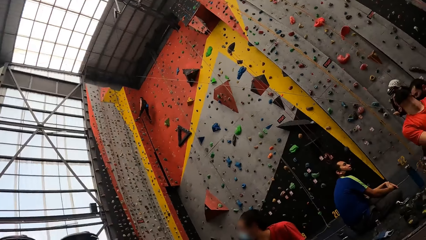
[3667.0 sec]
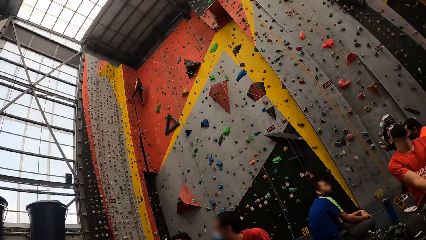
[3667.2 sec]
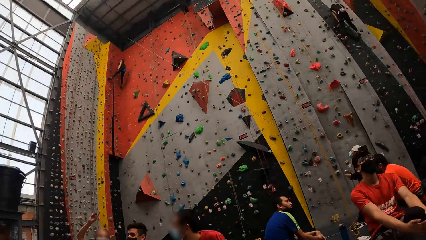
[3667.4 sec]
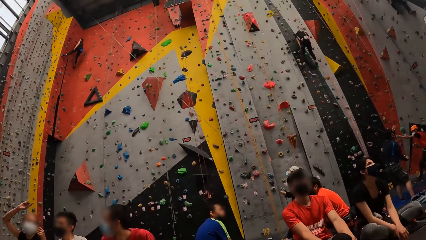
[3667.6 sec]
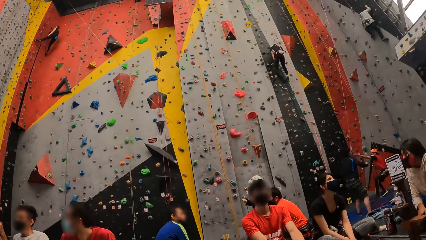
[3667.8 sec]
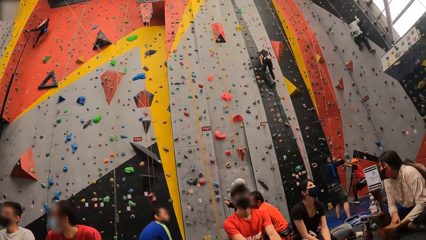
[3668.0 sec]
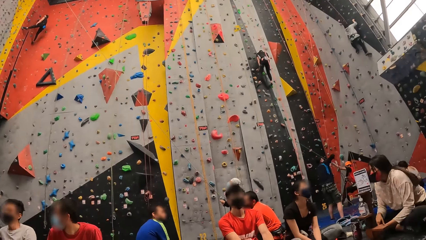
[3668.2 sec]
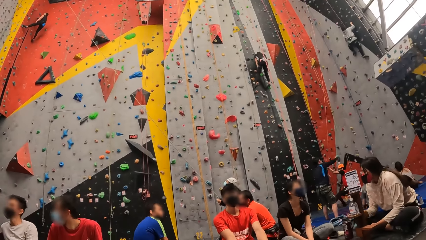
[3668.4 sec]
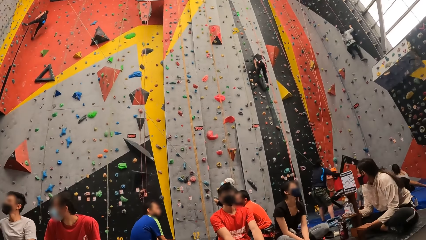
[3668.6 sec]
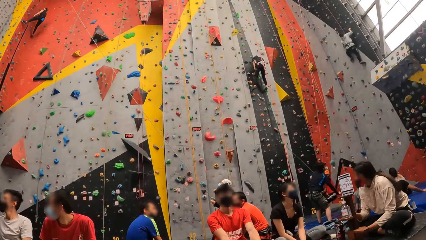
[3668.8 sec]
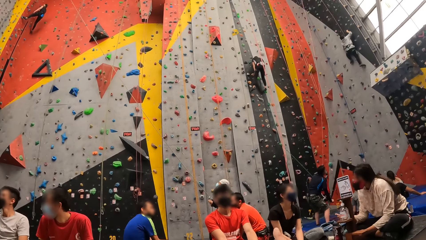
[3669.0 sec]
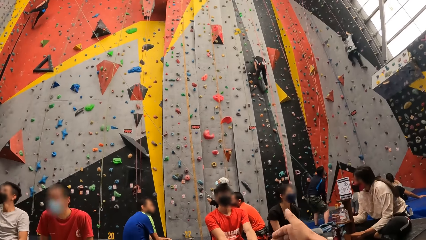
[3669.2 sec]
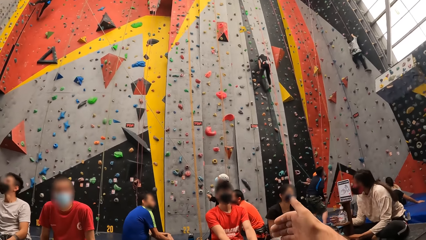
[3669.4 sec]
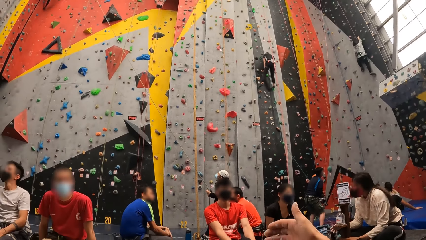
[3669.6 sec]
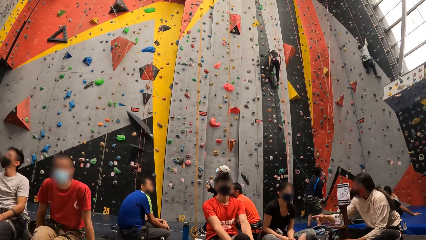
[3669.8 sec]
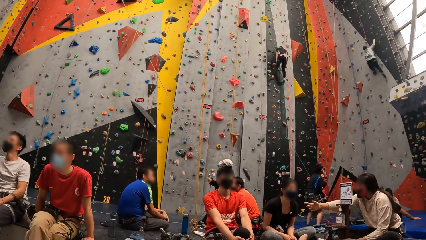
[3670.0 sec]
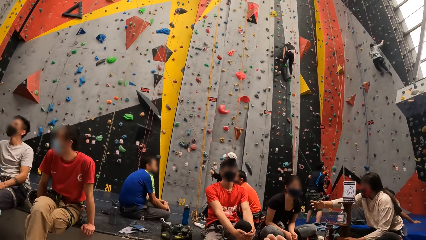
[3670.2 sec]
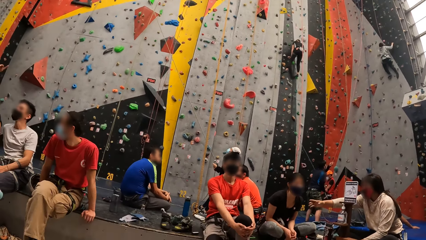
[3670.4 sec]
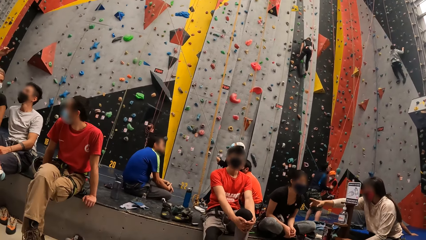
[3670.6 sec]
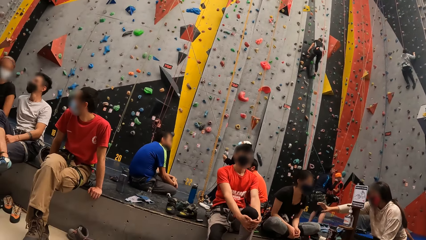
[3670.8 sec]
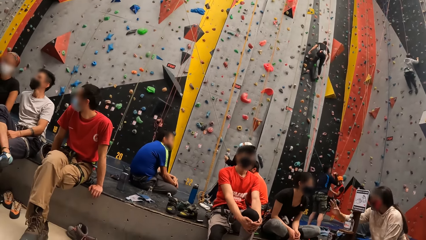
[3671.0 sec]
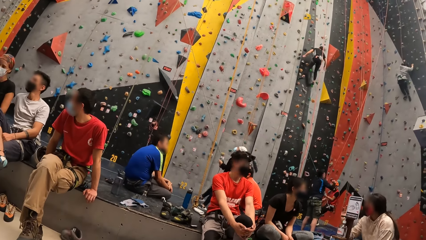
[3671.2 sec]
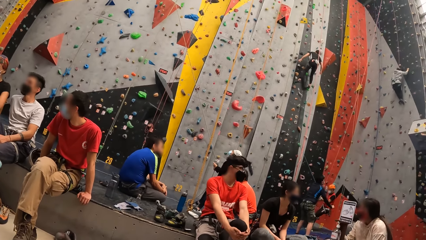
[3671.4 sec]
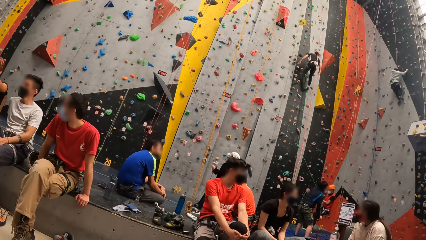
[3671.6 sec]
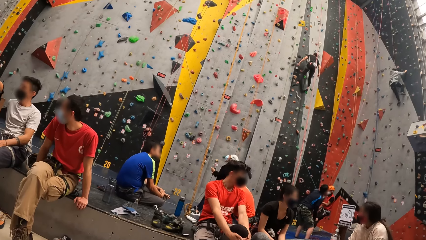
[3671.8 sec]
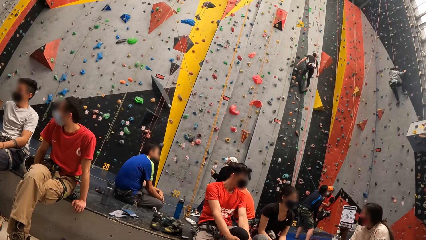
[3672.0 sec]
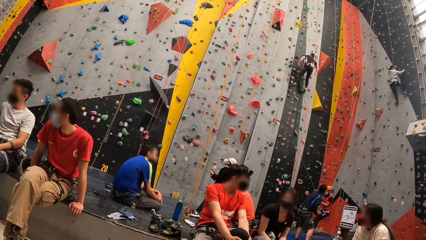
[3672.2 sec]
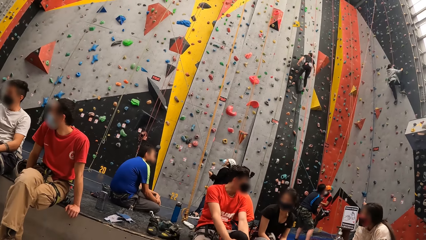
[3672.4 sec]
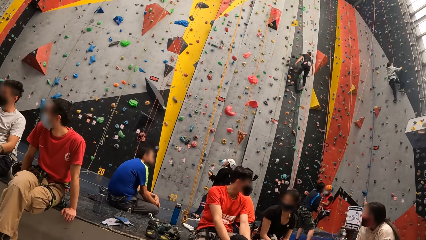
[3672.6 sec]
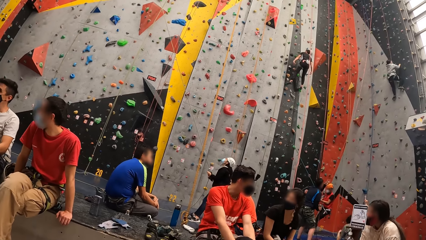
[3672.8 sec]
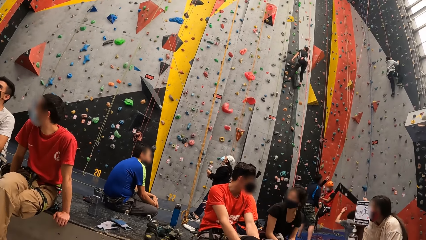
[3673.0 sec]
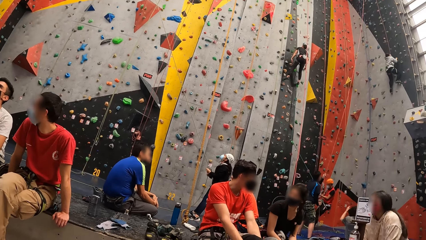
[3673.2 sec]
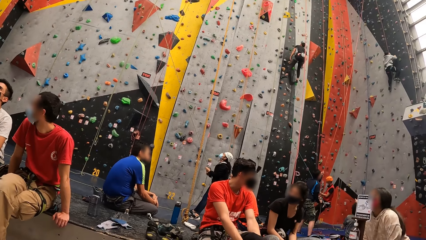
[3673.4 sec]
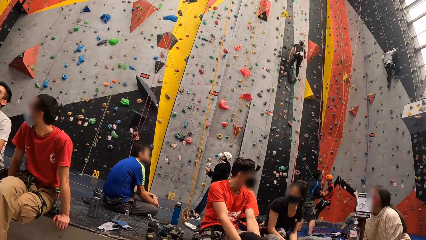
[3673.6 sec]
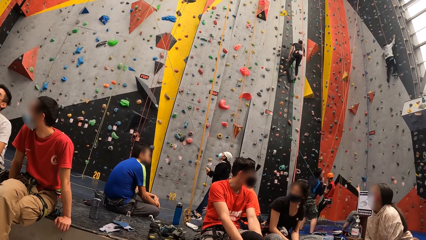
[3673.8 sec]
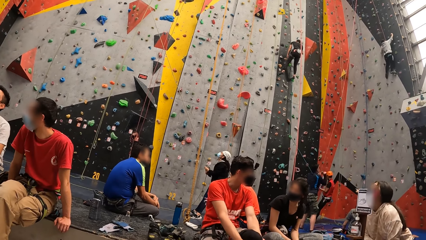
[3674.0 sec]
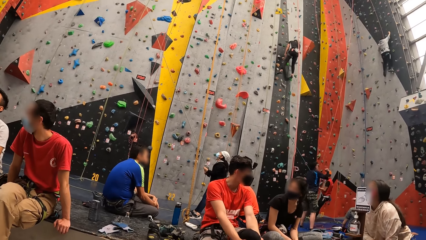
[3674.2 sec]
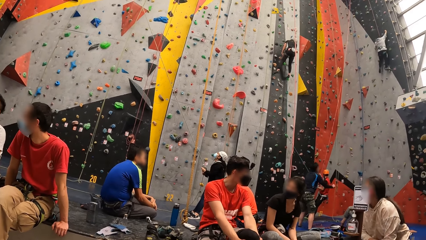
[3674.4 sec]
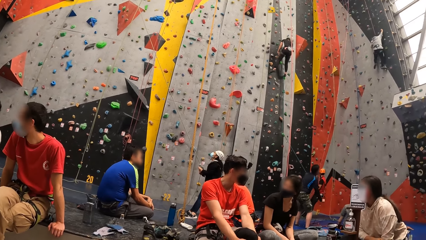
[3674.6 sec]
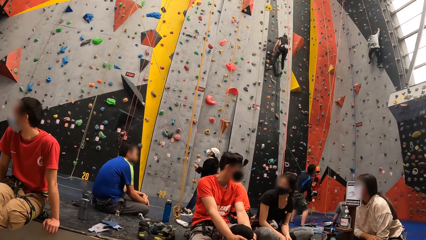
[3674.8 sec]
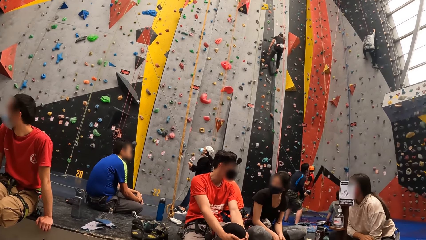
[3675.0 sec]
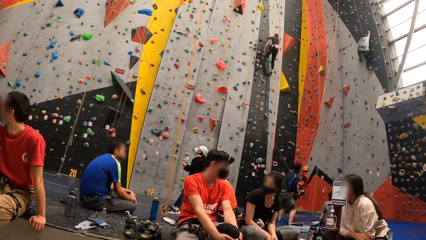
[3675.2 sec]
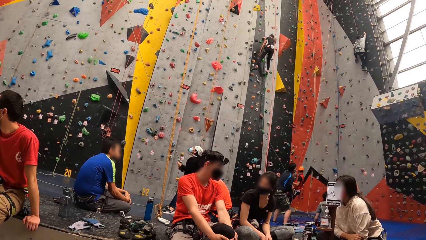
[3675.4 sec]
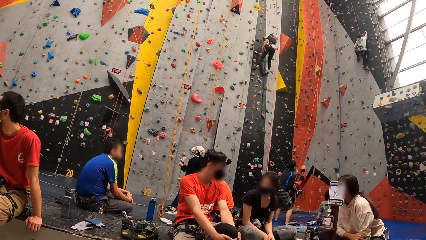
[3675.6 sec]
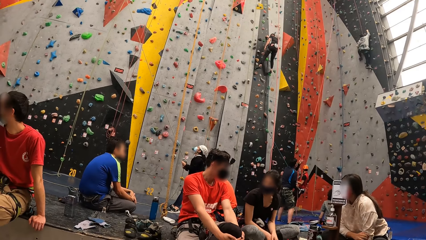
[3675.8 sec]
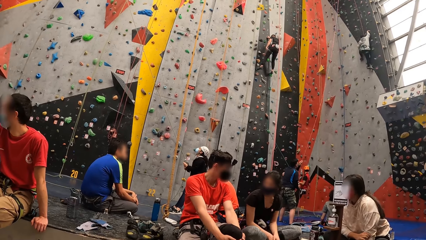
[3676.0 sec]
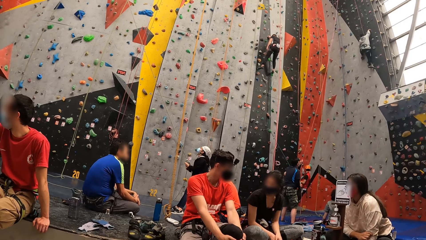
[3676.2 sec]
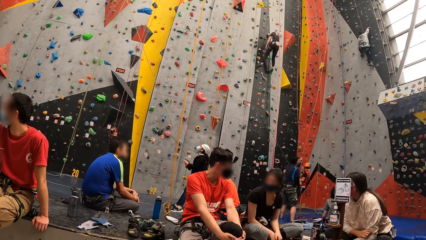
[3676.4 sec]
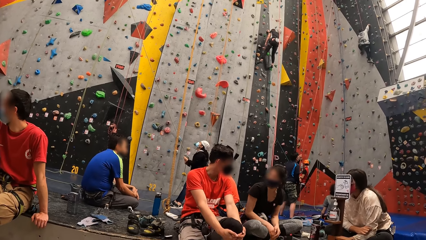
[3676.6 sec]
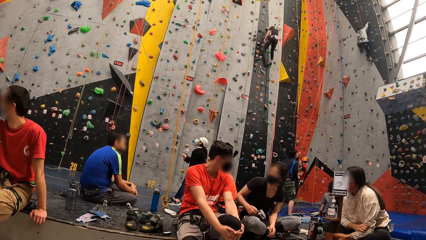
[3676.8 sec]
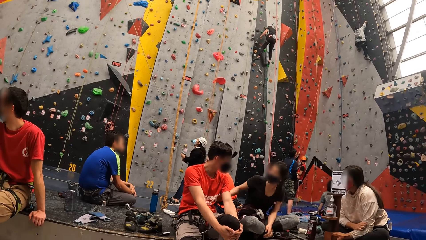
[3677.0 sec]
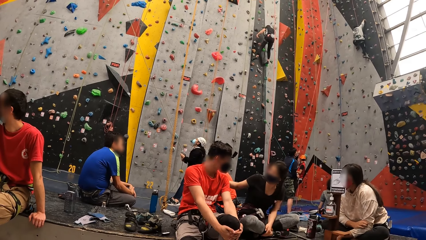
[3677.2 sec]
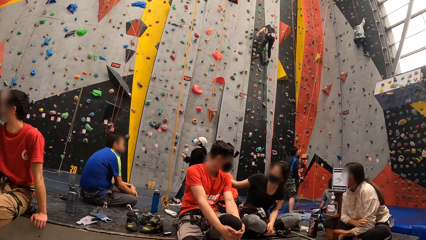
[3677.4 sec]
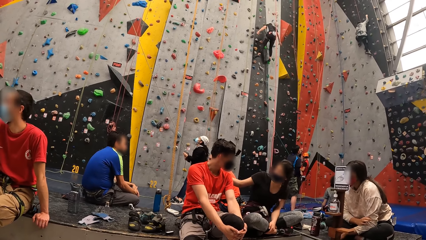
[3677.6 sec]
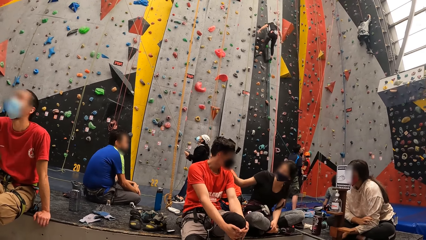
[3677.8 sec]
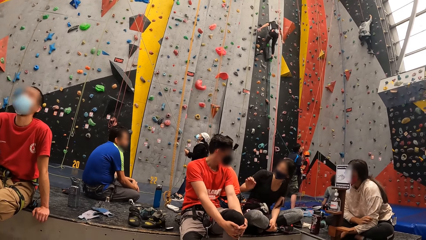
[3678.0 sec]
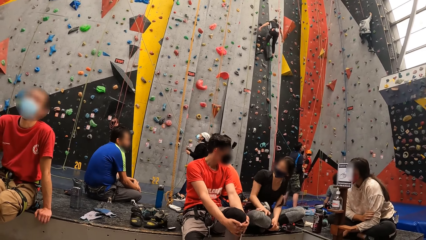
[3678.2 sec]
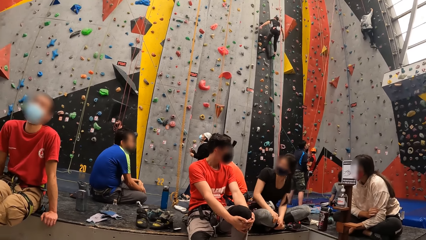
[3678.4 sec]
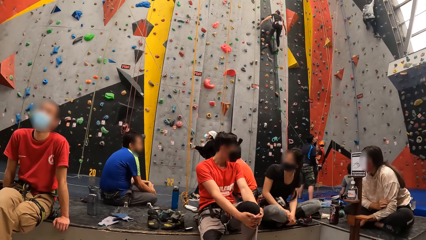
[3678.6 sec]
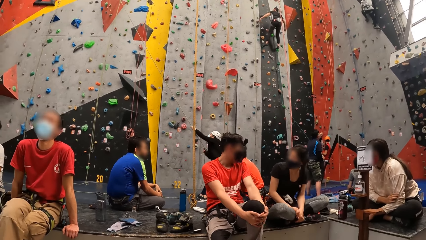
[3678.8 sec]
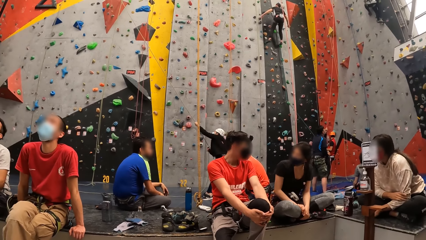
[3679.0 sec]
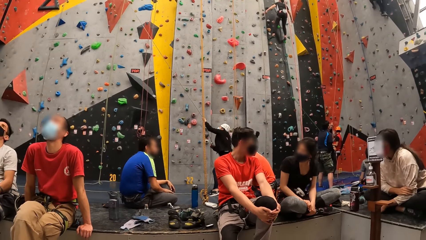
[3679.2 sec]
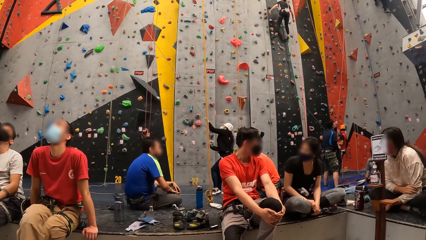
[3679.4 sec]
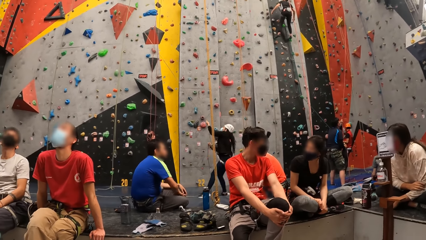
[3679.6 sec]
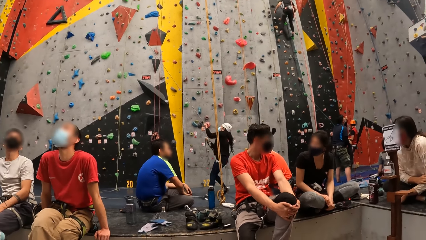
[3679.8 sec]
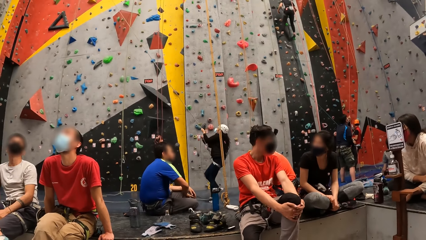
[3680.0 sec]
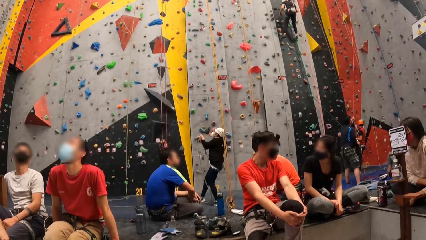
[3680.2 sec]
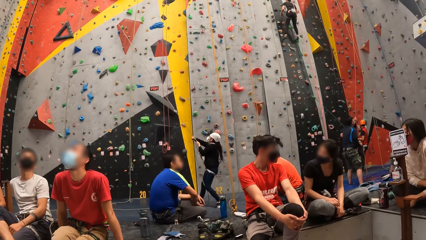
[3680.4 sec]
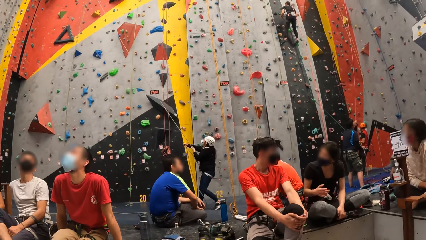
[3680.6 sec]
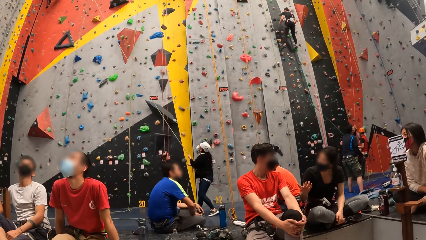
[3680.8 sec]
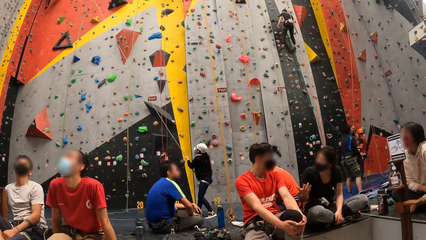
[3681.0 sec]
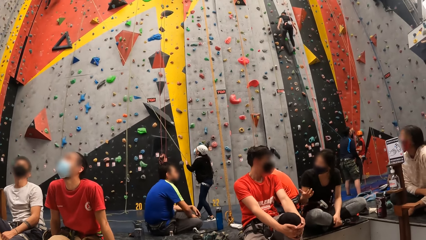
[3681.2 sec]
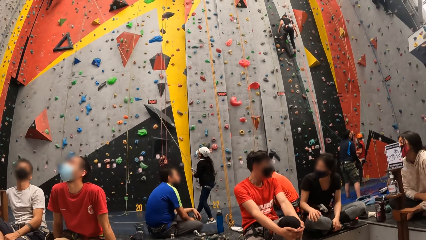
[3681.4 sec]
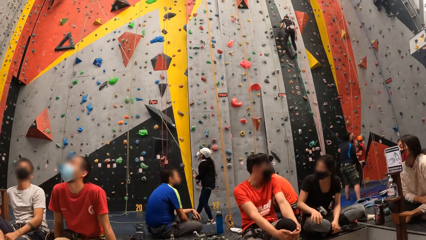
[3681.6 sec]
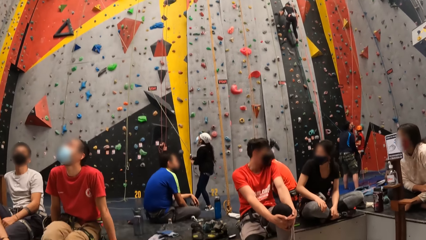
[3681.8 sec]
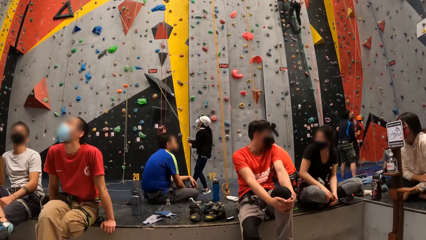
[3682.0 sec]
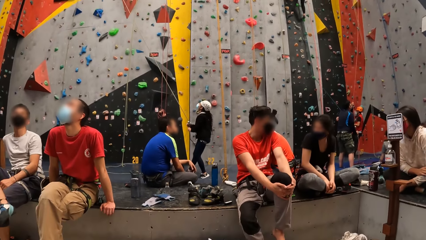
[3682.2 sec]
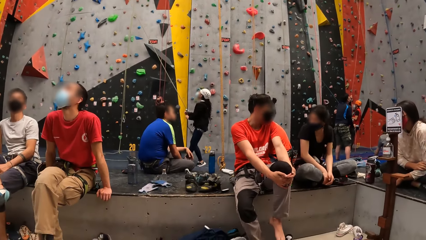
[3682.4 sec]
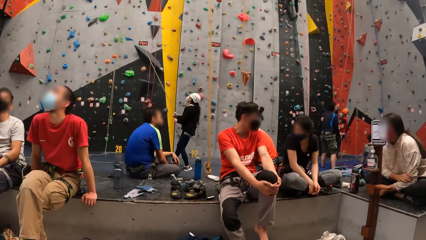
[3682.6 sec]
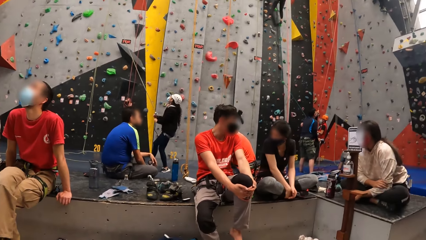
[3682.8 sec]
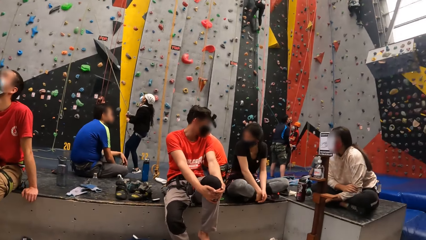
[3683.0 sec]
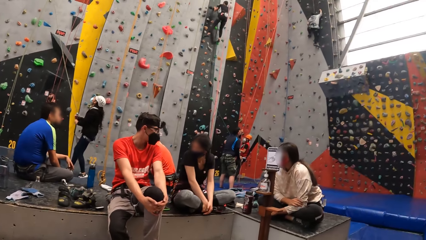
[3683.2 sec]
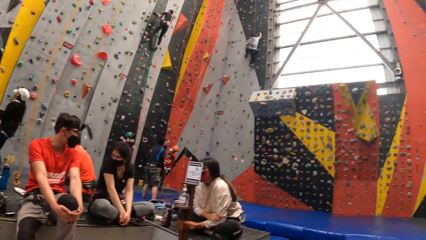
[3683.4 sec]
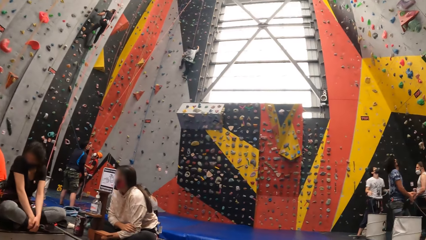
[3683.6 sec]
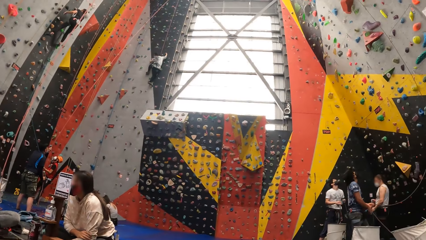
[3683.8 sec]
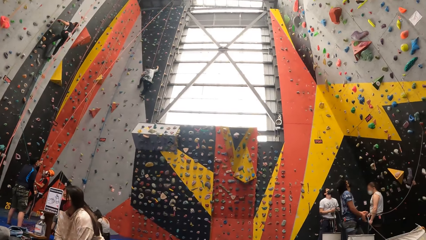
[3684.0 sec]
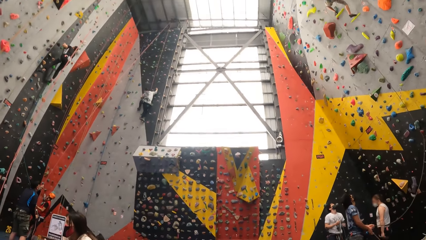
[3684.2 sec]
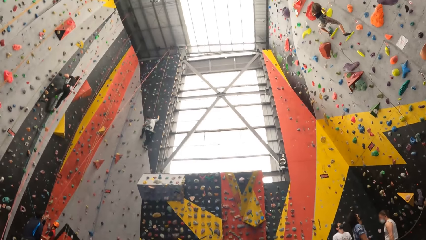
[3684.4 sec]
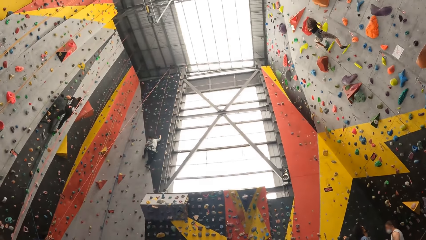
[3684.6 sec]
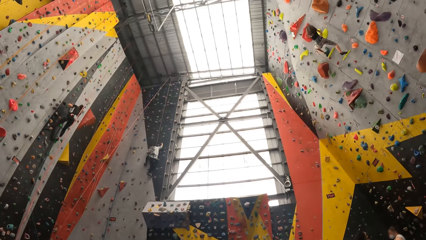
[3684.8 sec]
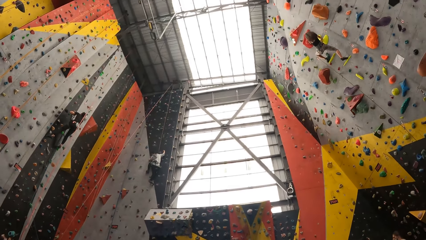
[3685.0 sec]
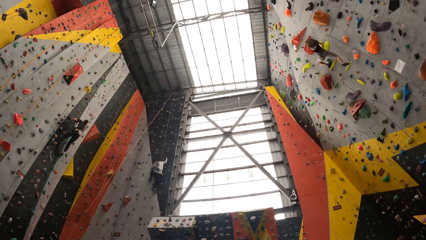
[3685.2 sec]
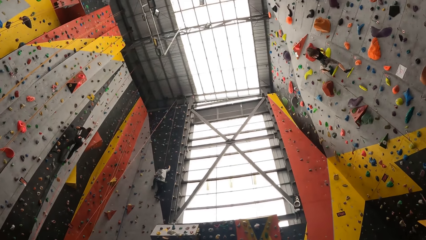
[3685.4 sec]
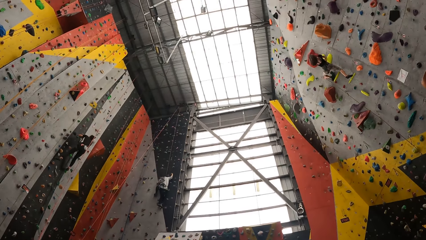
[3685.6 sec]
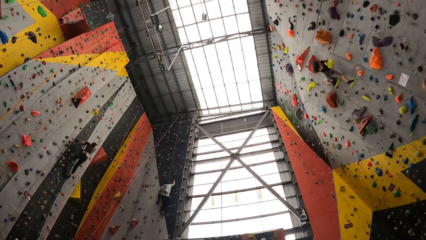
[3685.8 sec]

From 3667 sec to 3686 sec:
The camera wearer moves a hand. A lady talks to a man. The camera wearer looks around.
